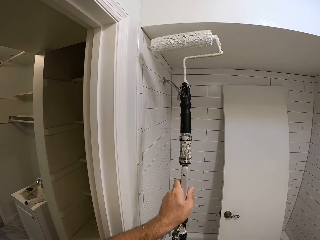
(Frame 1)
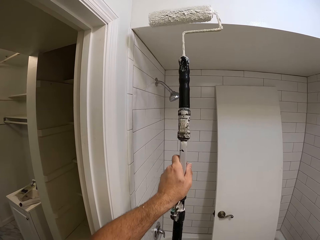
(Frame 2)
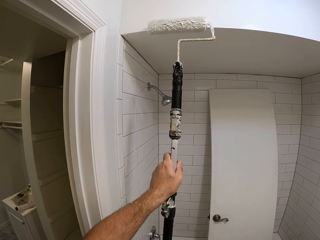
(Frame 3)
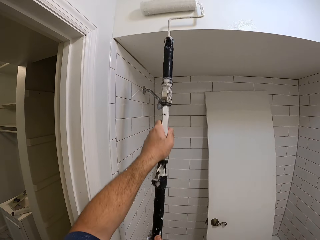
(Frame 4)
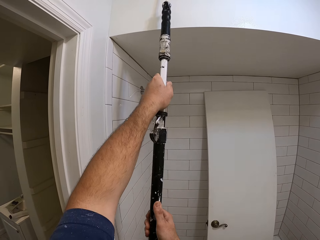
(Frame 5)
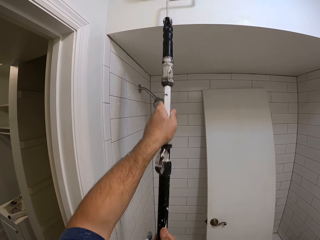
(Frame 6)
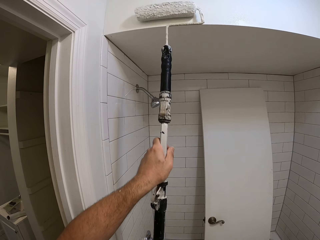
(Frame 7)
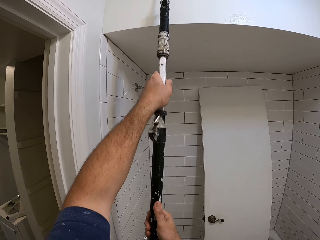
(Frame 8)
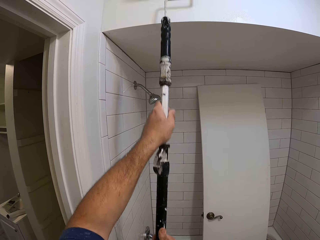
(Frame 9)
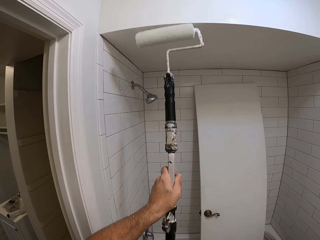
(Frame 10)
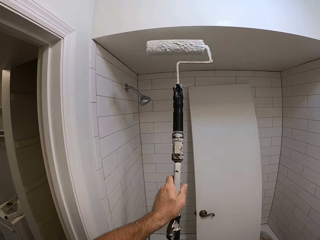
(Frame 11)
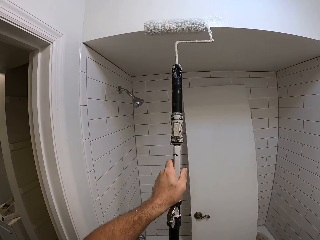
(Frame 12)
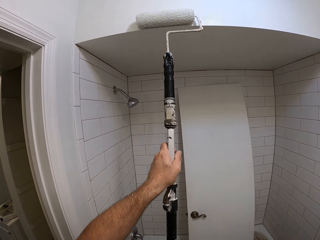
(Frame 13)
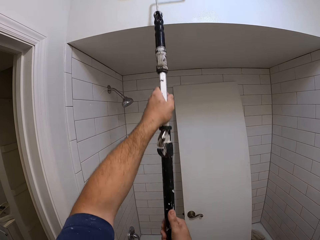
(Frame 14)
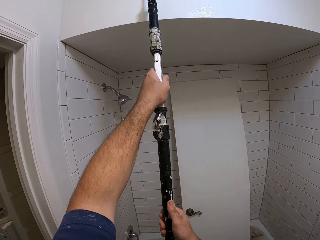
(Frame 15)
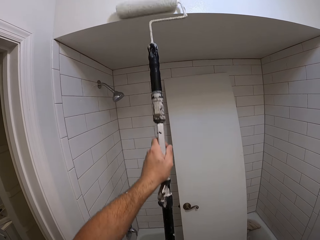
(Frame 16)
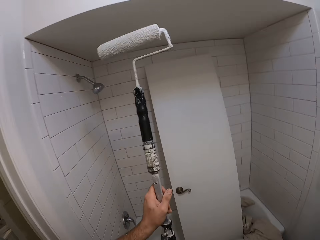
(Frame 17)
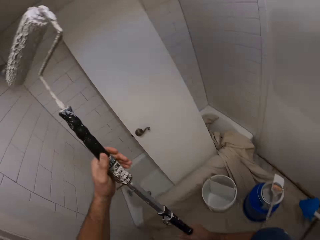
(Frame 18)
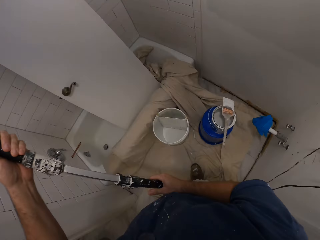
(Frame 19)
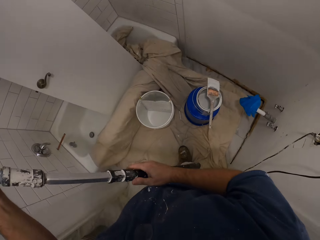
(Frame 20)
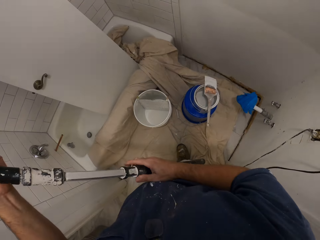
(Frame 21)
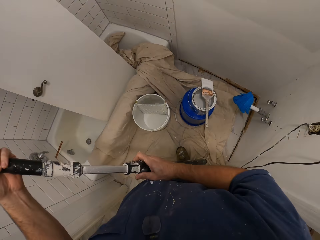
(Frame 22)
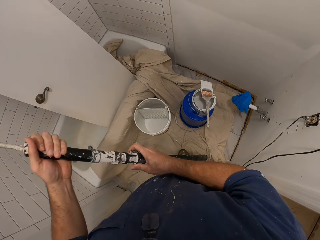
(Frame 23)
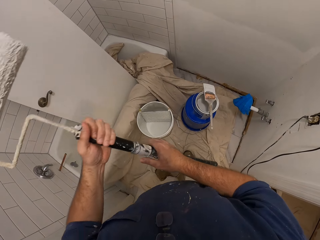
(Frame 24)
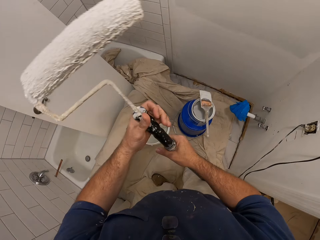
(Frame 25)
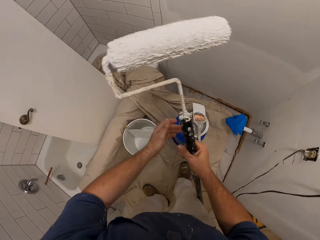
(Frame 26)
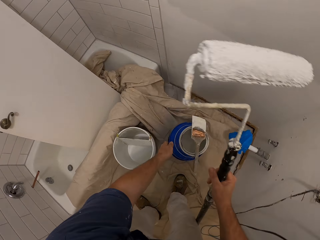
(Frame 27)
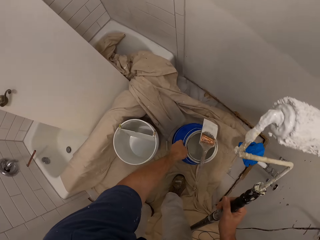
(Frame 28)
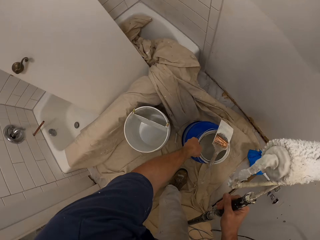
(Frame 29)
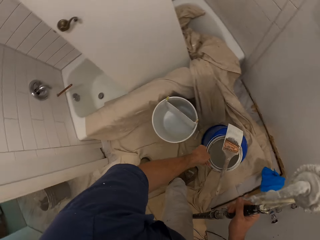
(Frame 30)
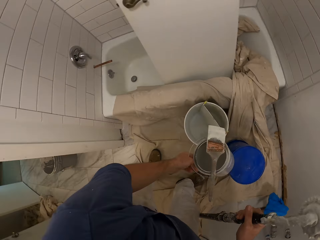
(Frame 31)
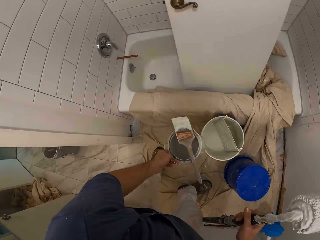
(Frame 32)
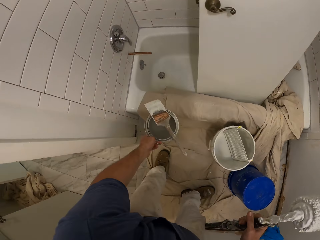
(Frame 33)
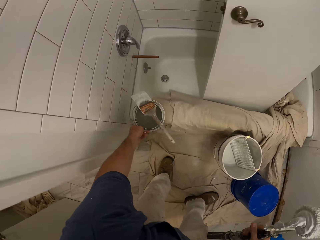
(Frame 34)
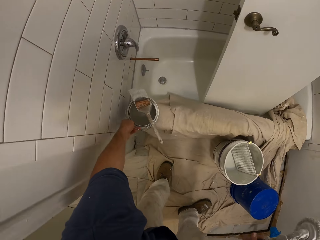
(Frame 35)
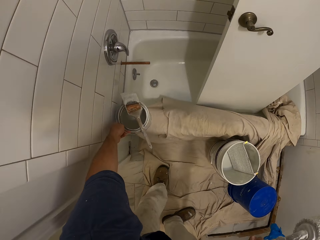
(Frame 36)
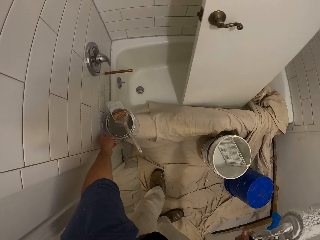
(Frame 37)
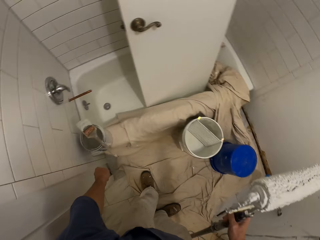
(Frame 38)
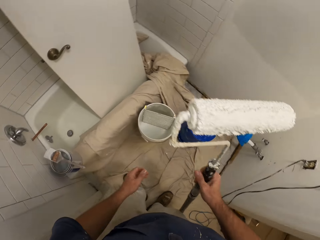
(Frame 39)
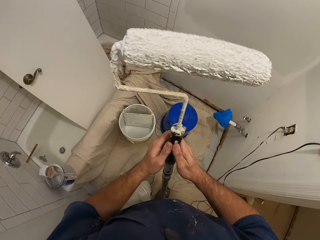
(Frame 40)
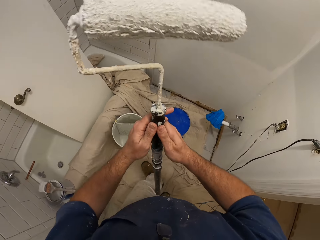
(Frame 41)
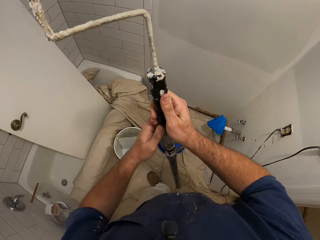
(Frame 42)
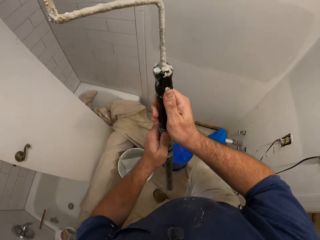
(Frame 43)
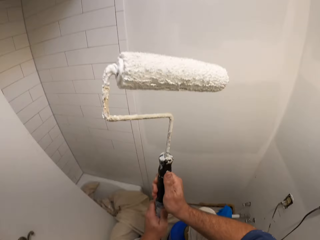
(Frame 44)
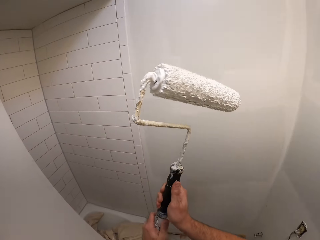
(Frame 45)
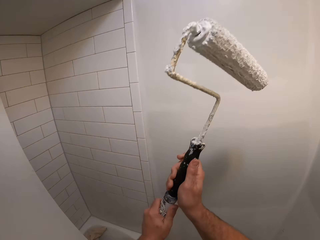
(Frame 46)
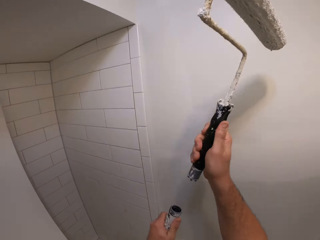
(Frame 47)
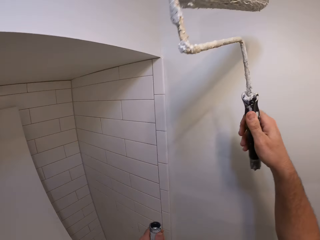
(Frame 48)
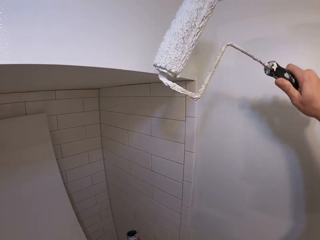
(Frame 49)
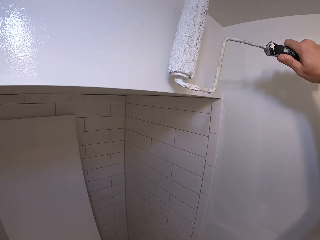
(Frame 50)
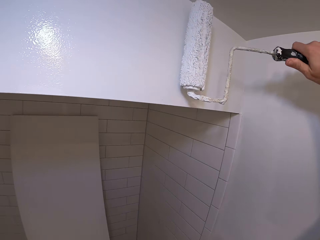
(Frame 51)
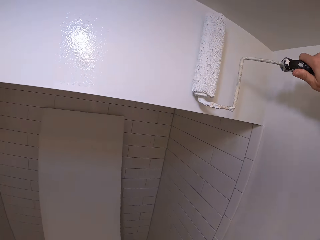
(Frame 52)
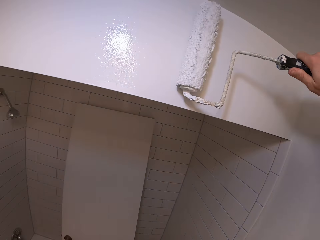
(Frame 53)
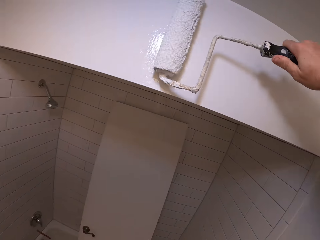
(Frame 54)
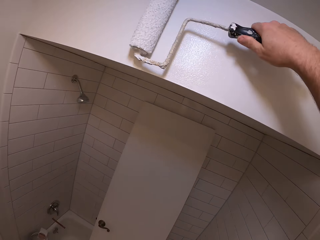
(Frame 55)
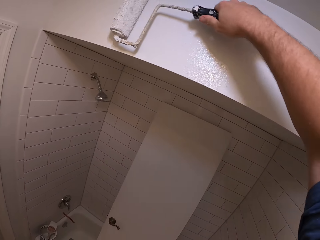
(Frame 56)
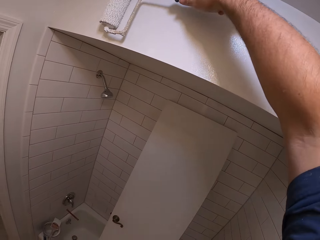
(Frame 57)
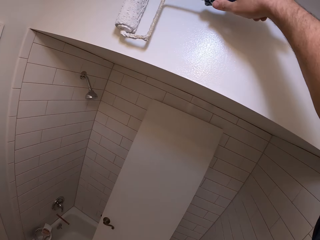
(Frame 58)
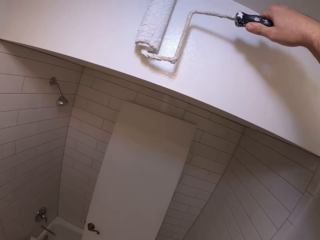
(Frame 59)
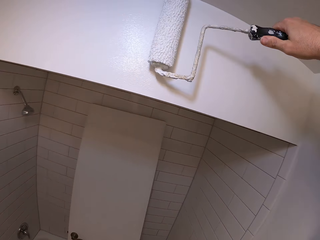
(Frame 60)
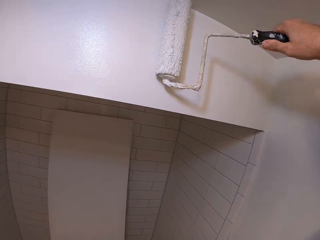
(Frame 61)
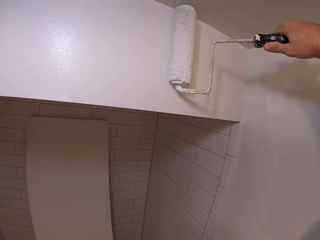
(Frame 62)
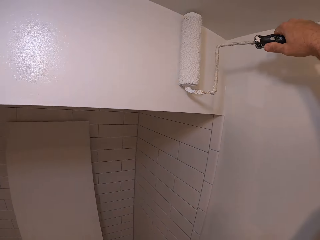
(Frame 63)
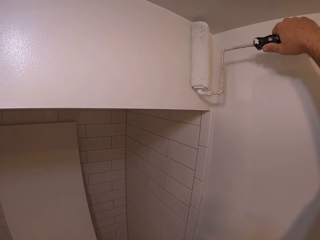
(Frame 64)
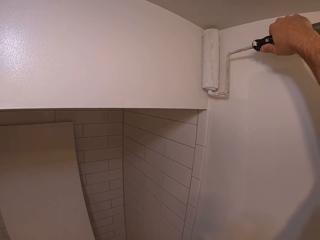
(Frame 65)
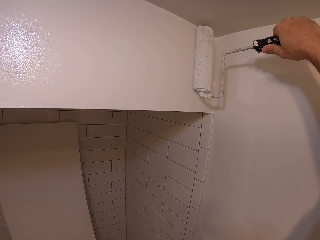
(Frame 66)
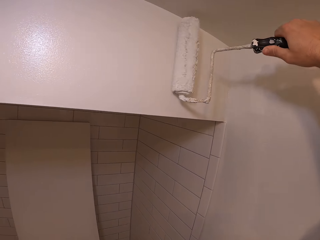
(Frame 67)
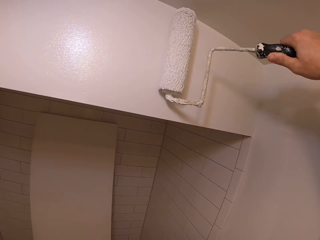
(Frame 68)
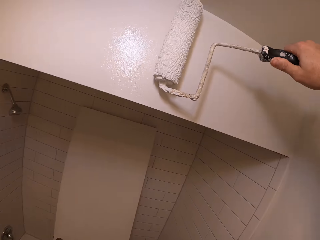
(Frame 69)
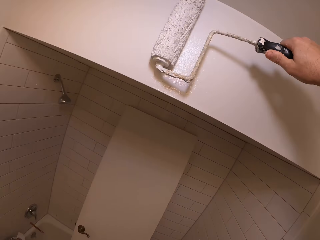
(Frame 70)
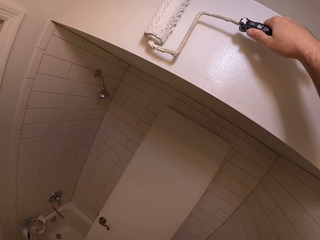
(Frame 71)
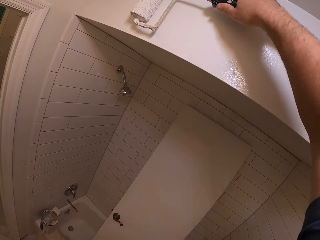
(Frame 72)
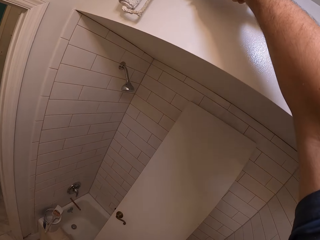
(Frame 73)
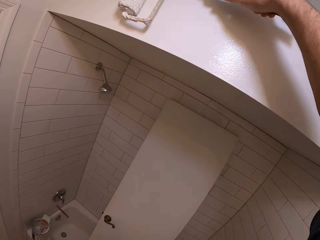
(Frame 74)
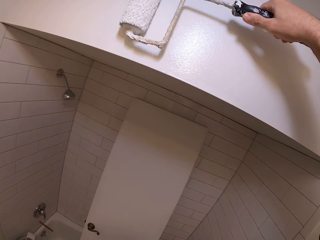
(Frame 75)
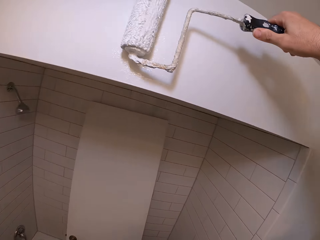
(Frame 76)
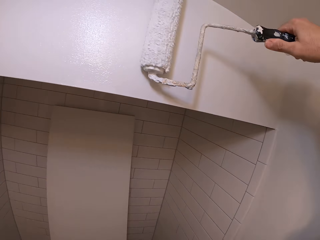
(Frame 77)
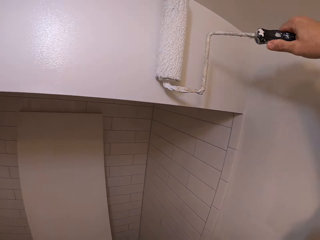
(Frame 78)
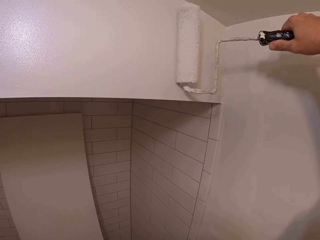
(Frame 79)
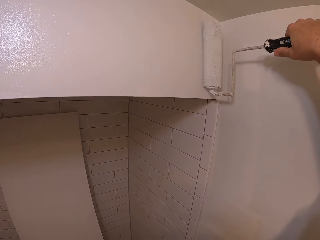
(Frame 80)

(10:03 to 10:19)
The camera wearer adjusts the pole. He bends down. He carries paint with his left hand. He picks up a paint tin and brush. He places the paint tin and brush on the bathtub. He holds the paint roller pole. He removes the pole from the paint roller. He paints the wall with the paint roller.

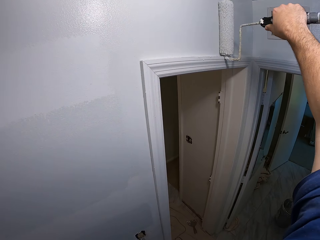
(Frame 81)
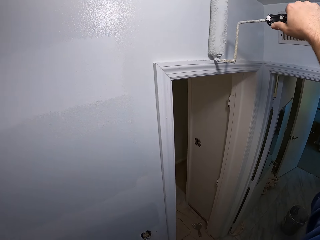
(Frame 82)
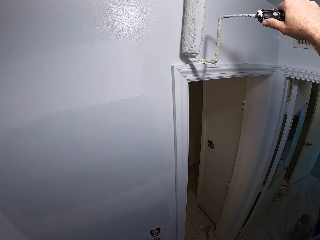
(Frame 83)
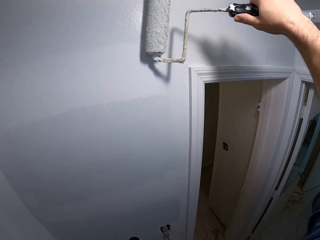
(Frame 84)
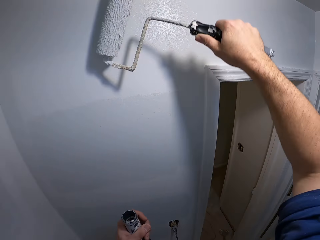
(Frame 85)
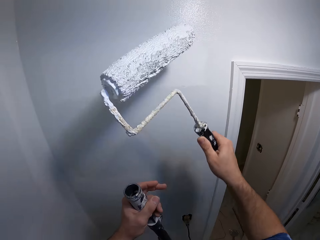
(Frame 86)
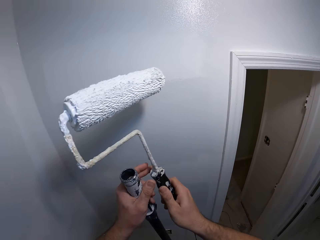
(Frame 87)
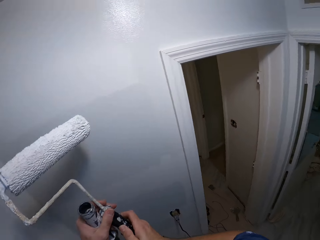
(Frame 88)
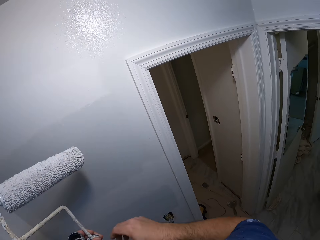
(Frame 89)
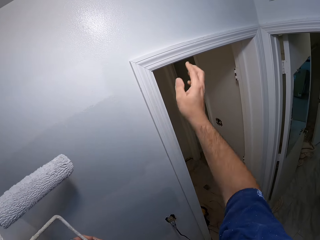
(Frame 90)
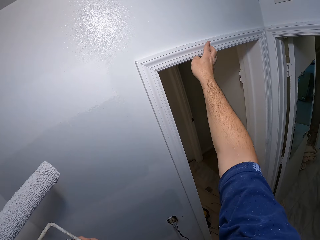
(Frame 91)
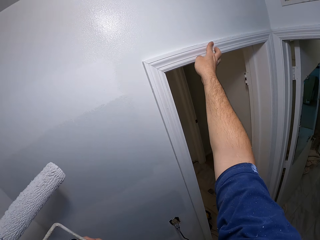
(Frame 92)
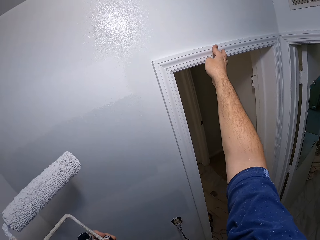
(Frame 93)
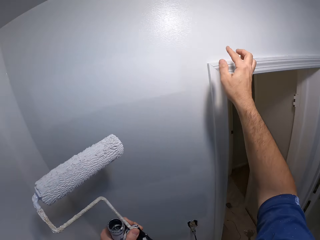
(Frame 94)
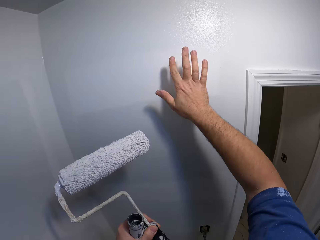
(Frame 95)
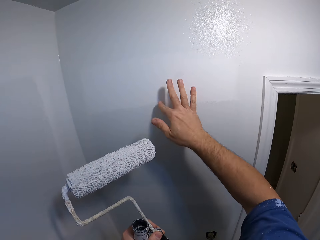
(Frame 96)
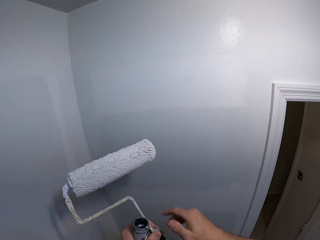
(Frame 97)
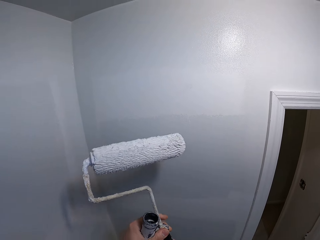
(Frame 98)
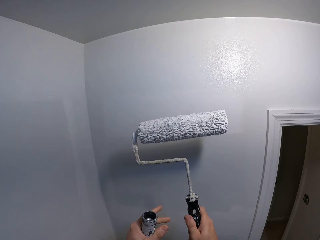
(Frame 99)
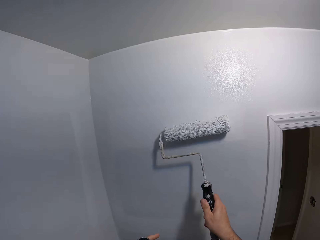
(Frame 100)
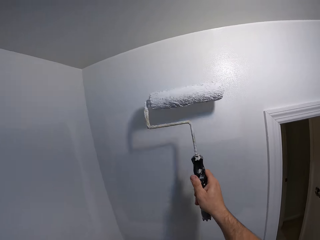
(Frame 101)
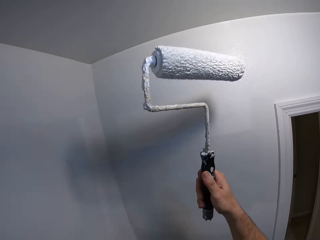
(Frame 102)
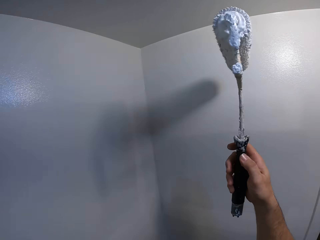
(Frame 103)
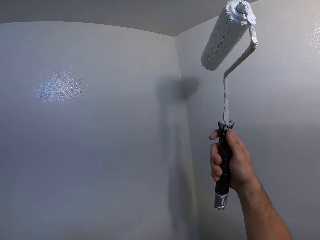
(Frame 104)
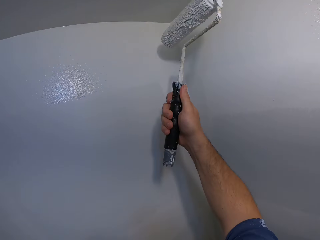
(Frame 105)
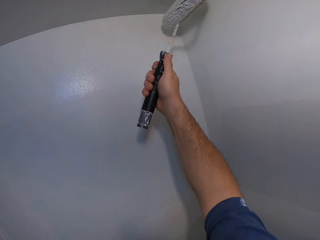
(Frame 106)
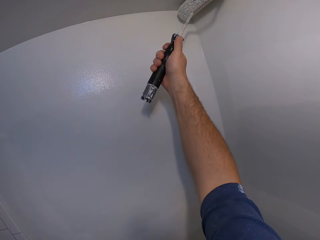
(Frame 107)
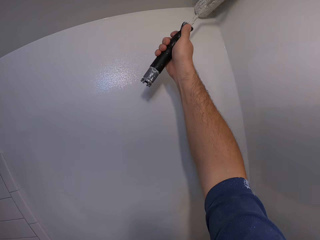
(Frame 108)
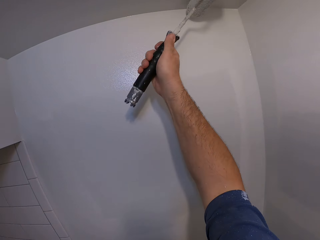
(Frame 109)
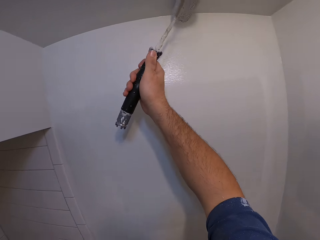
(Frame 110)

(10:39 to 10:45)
The camera wearer exchanges the paint roller in his hands. He touches the door frame. He touches the wall with his finger. He paints the wall with the paint roller. He turns round the roller paint brush in his hand. He paints the ceiling wall with the paint roller.
